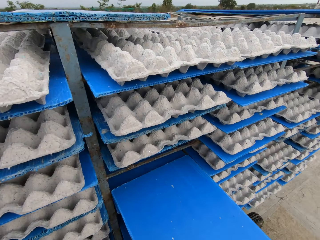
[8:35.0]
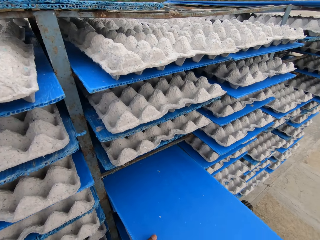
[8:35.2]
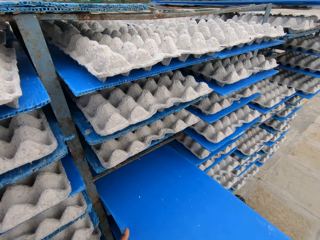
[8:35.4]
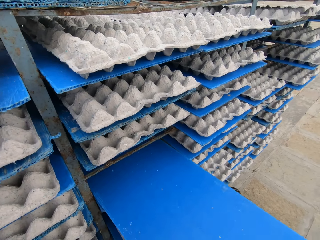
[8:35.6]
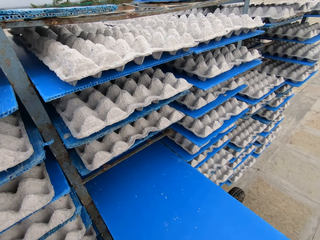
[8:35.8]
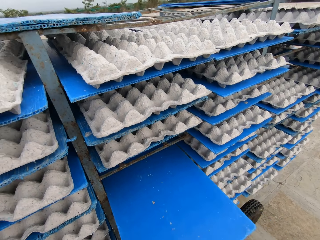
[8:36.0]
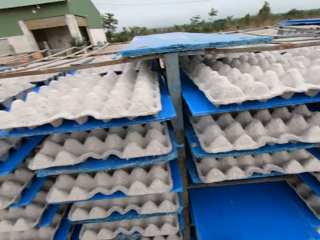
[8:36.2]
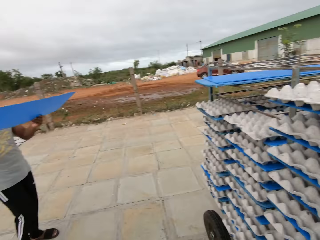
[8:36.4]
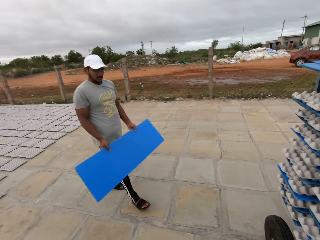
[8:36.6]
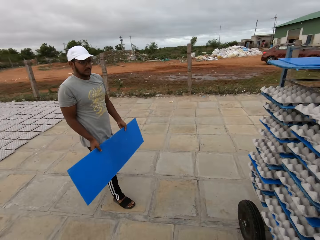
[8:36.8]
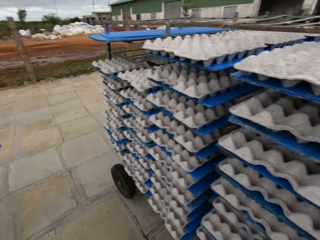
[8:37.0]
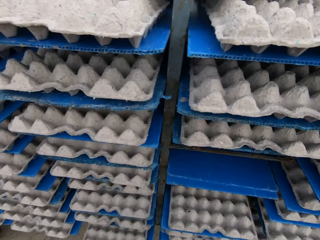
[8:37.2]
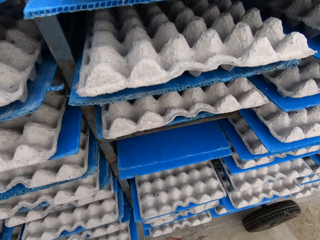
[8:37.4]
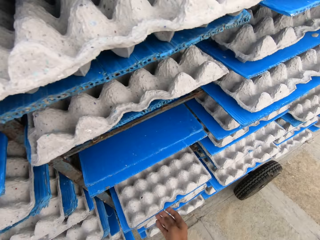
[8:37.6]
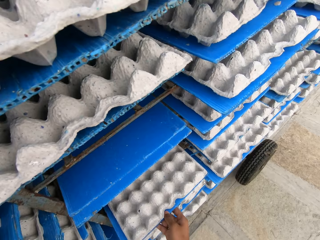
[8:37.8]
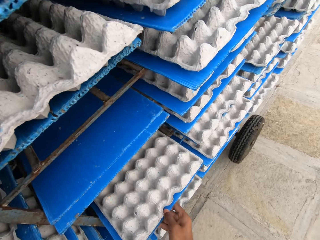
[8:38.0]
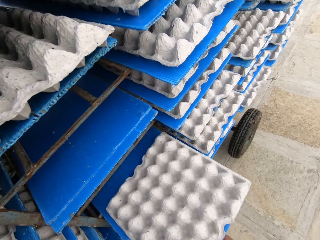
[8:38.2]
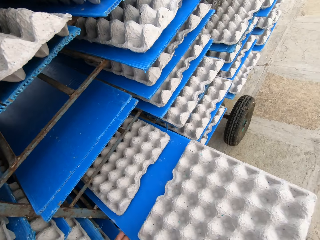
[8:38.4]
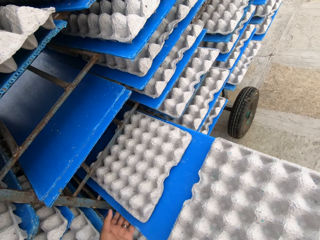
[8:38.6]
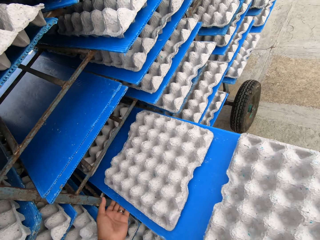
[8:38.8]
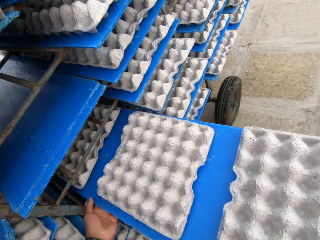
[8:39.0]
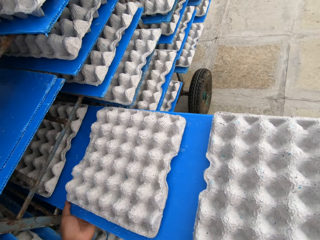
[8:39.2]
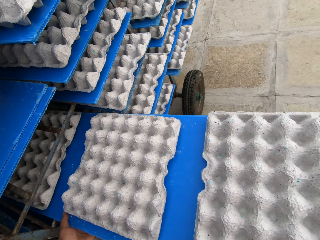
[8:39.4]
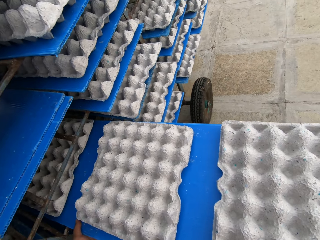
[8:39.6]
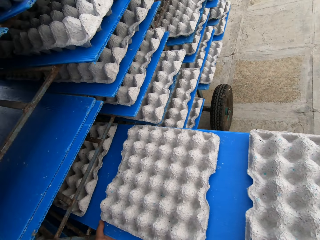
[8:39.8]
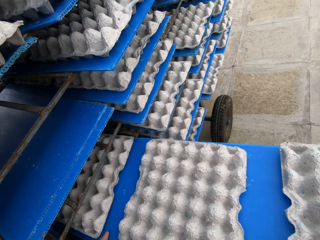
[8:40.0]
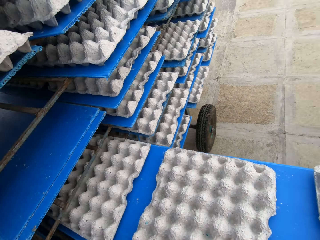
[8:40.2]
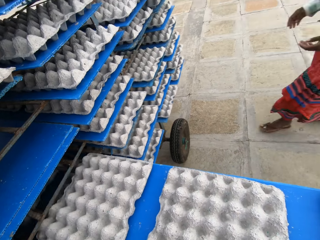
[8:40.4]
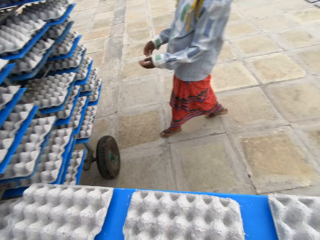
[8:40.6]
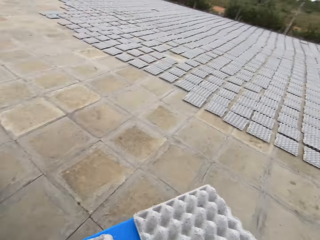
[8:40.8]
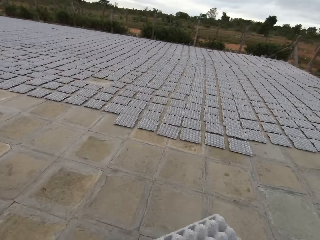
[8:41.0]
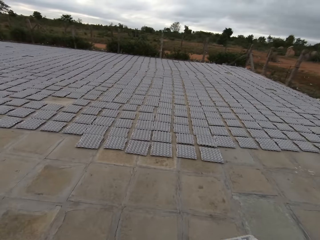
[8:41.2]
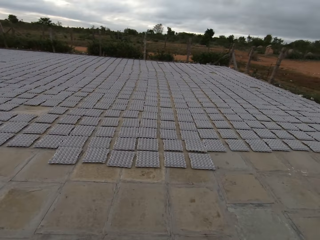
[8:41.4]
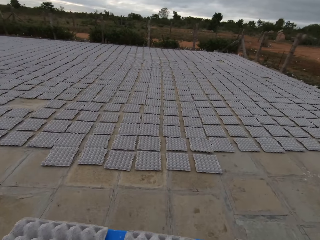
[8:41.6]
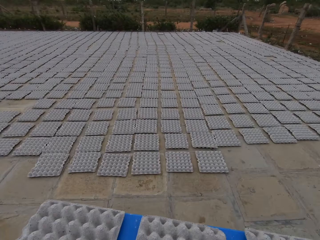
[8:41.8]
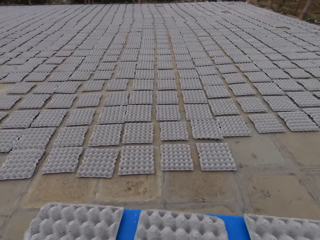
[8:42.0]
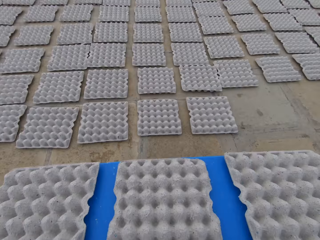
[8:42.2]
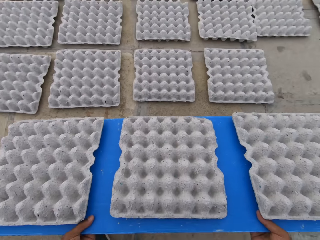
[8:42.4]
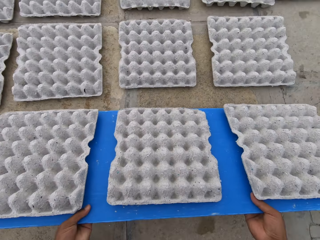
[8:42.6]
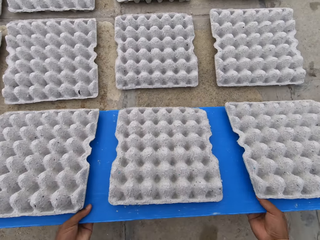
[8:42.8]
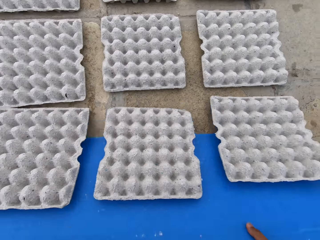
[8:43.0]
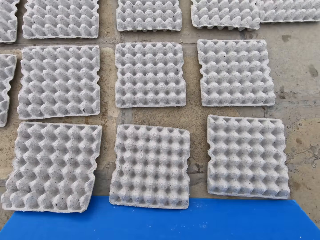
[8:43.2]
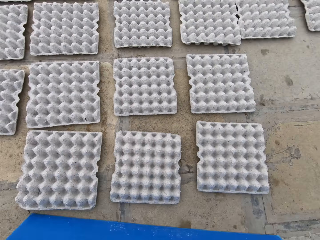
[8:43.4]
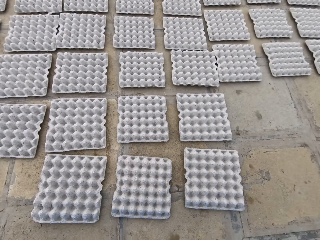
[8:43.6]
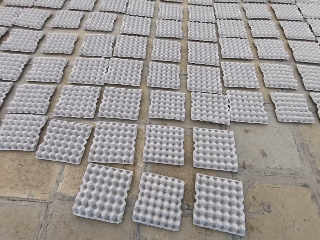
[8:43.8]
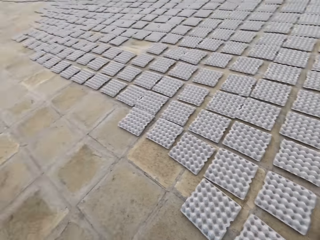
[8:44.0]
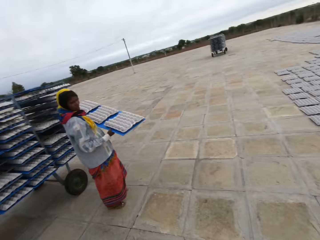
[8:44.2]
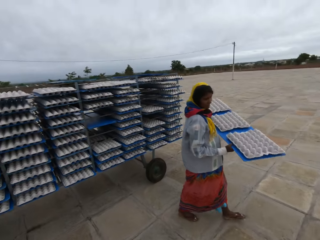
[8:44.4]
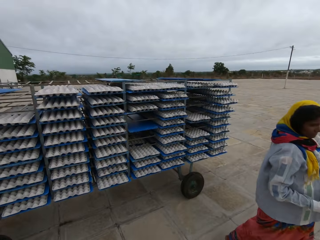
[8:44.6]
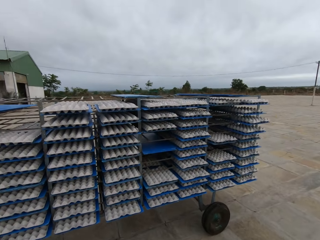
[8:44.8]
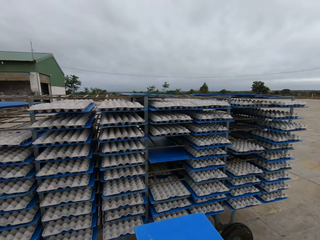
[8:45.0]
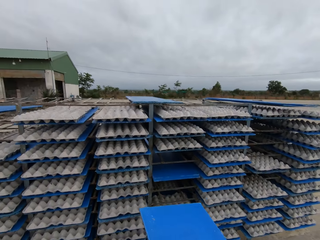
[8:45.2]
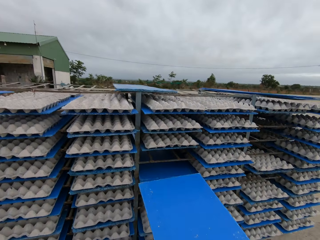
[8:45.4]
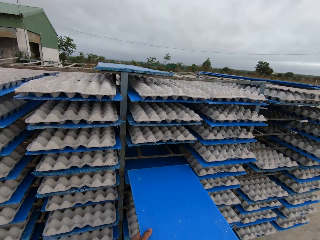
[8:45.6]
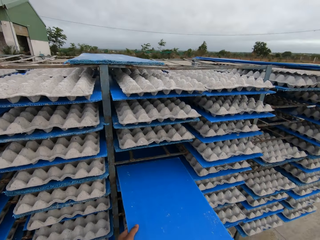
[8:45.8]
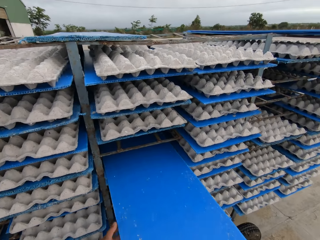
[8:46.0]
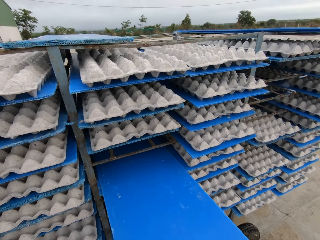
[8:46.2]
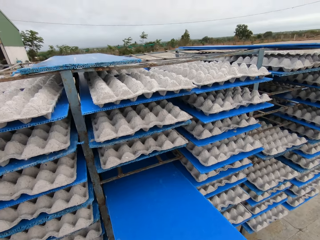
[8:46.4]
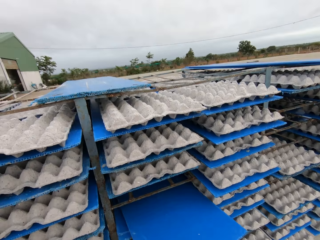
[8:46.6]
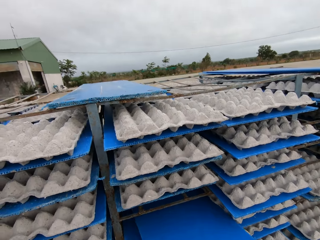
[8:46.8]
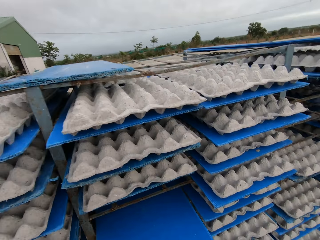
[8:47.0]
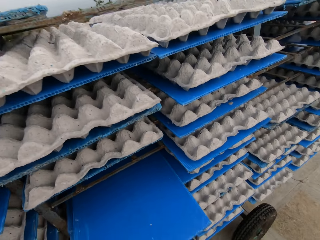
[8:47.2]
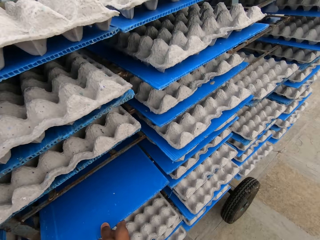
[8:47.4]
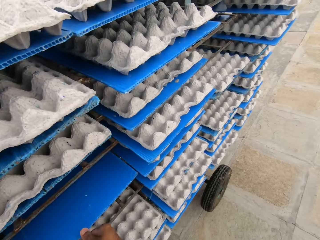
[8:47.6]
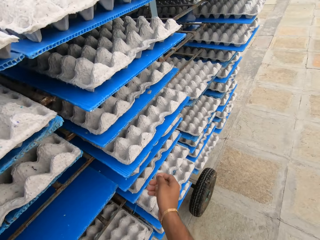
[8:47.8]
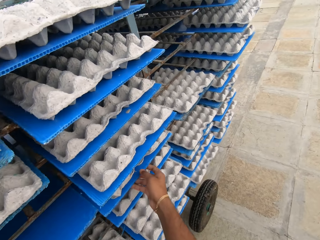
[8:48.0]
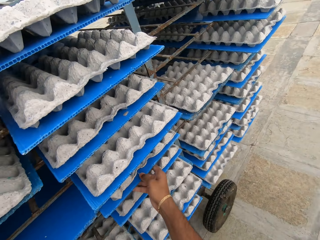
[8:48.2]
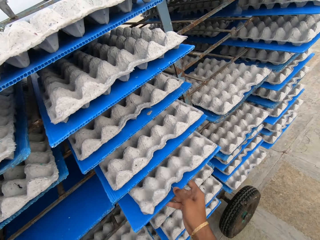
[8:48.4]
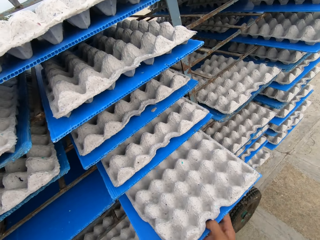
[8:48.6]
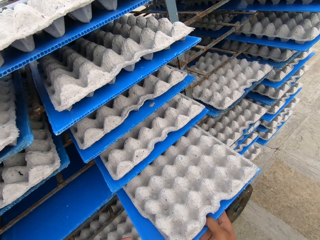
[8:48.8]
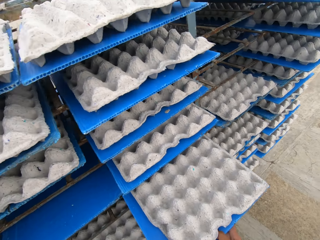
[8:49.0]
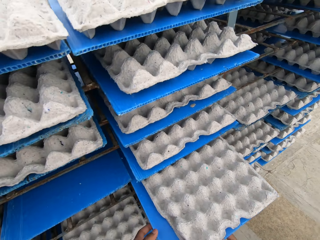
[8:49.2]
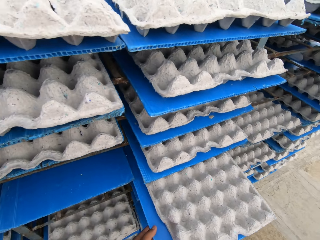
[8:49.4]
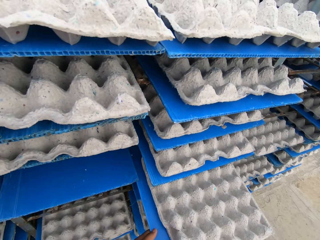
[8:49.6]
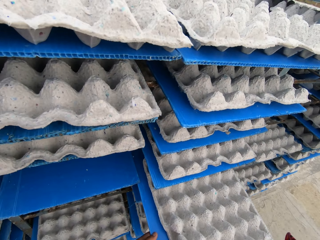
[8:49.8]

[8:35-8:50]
The camera wearer puts the tray on the shelf. A man holds a plastic board with his hands. The camera wearer turns around, picks a plastic board with egg crates from the rack with his hands. He pulls a tray of paver blocks from the shelf. He carries the paver blocks on the tray. He drops the egg crates on the plastic board in his hands on the ground. A woman holds a plastic board with egg crates in her hands. The camera wearer places the plastic board on the rack with his hands. He picks a plastic board with egg crates from the rack with his hands.

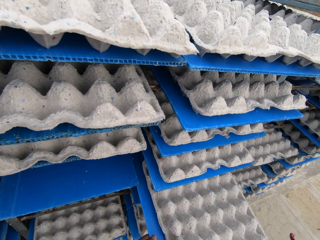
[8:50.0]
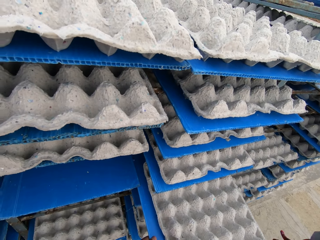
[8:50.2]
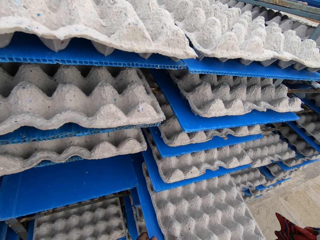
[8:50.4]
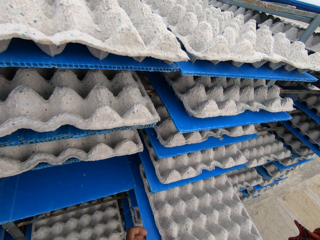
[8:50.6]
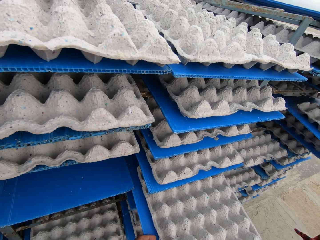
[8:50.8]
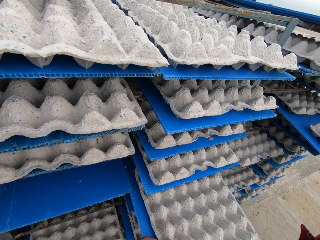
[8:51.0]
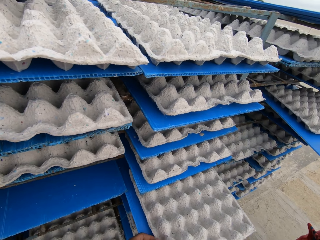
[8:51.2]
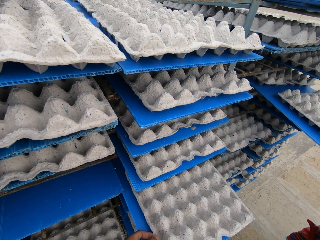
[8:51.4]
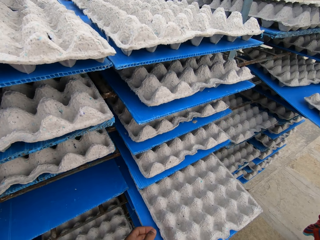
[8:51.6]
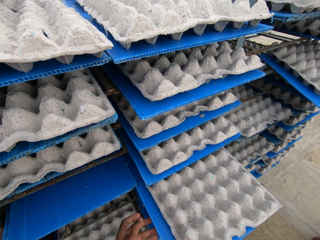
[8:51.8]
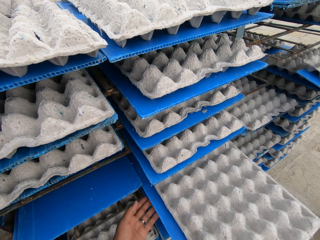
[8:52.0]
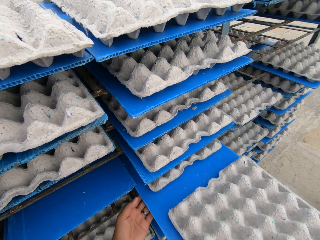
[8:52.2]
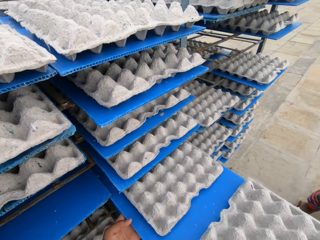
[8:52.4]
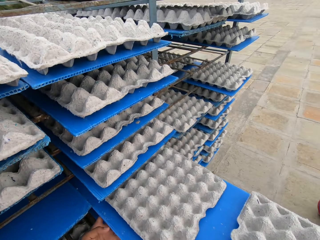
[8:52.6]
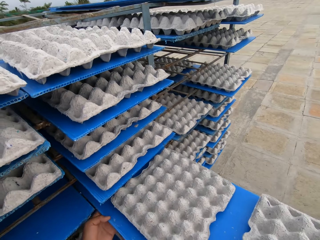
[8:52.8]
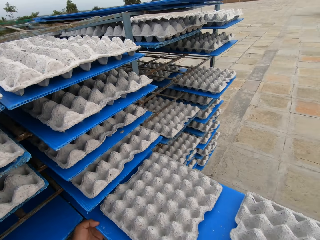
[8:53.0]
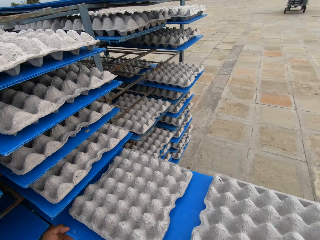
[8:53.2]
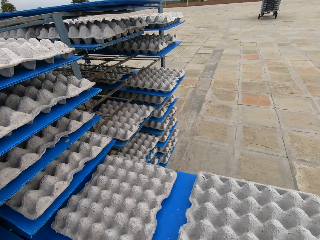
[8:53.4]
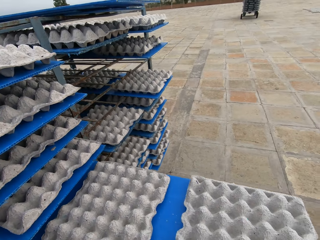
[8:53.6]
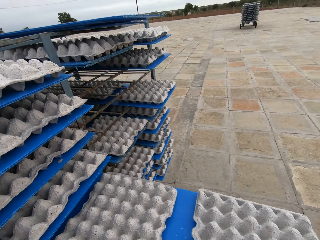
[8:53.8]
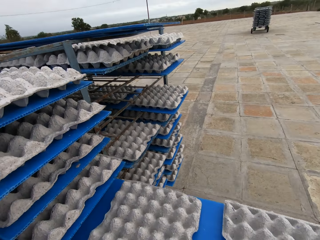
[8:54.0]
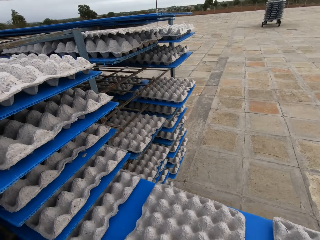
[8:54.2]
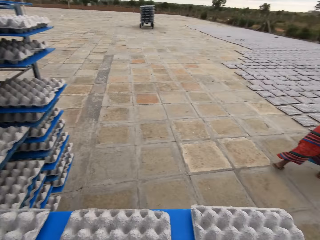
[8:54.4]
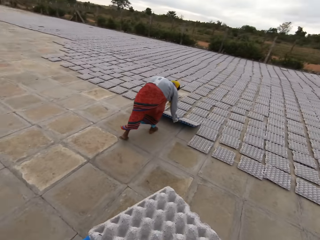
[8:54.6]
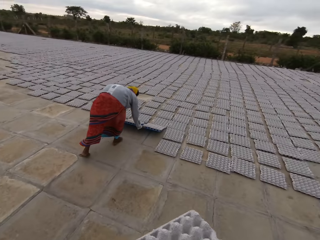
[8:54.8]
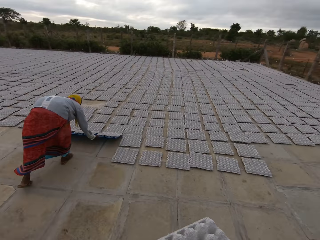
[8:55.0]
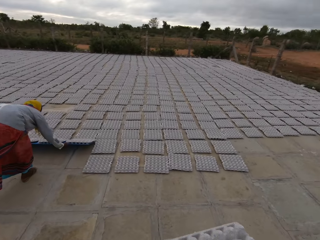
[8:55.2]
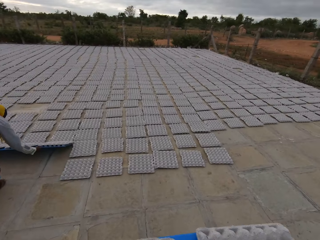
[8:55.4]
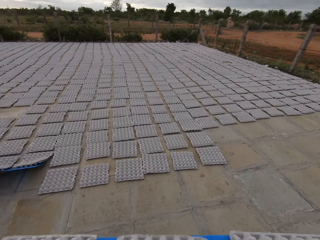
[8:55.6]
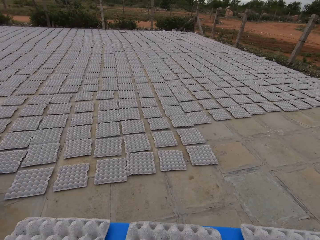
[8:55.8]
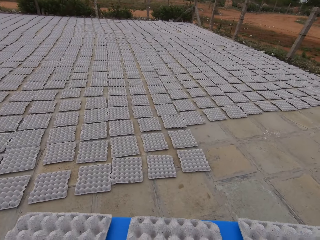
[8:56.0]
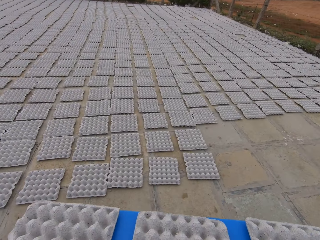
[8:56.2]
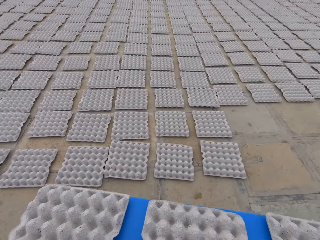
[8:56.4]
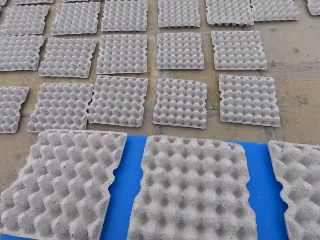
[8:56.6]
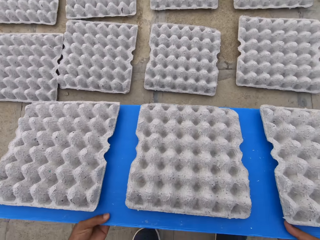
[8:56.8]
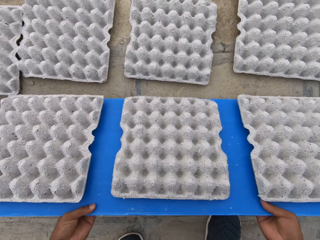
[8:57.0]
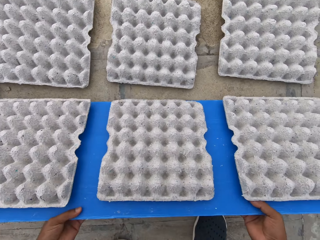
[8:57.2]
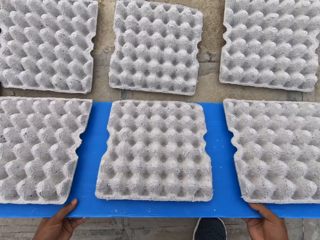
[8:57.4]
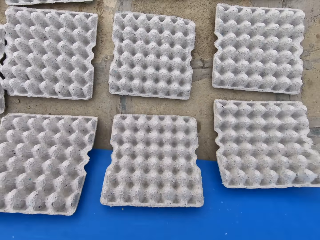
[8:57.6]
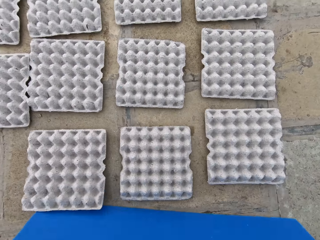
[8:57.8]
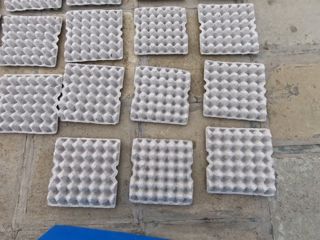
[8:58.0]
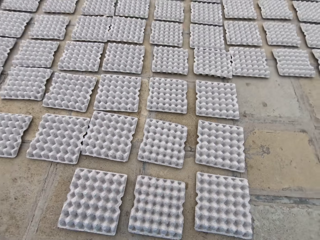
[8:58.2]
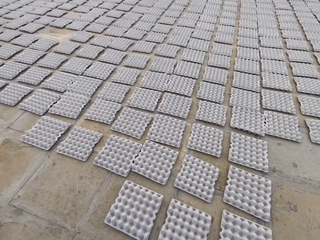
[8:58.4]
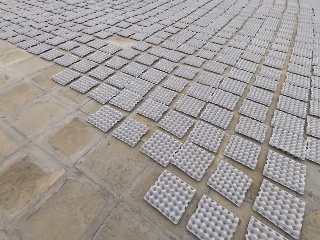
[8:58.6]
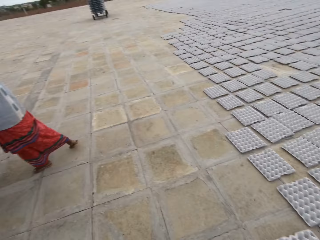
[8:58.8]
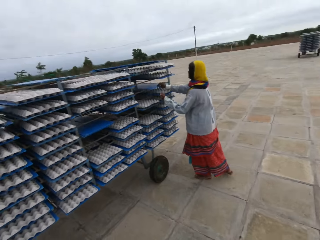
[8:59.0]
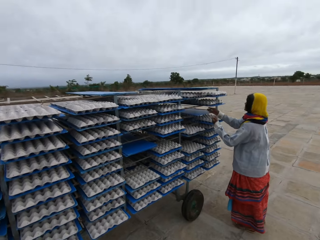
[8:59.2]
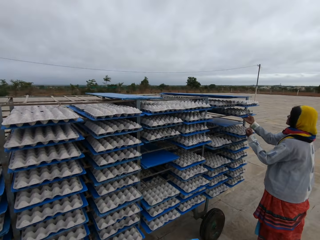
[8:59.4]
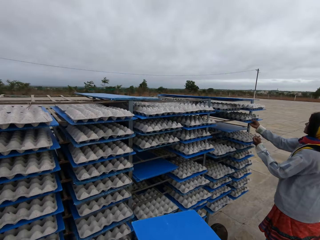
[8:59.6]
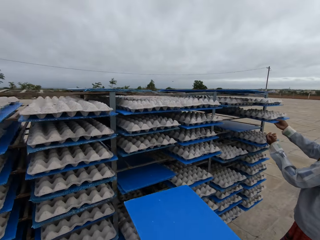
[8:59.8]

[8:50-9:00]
A woman picks a plastic board with egg crates from the rack with her hands. The camera wearer pulls a tray of paver blocks from the shelf. The woman drops the egg crates on the plastic board in her hands on the ground. The camera wearer carries the paver blocks on the tray. He drops the egg crates on the plastic board in his hands on the ground. The woman picks a plastic board with egg crates from the rack with her hands.
